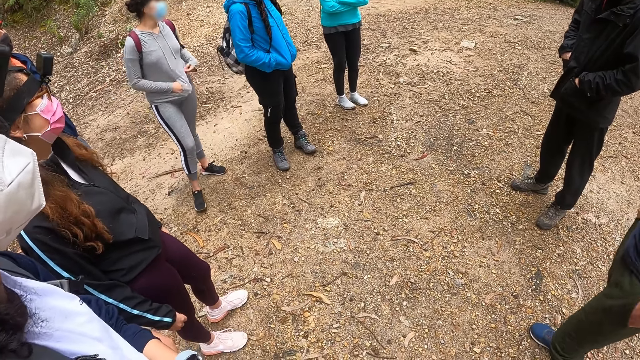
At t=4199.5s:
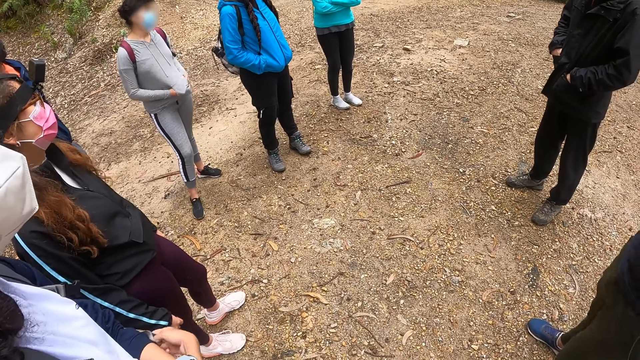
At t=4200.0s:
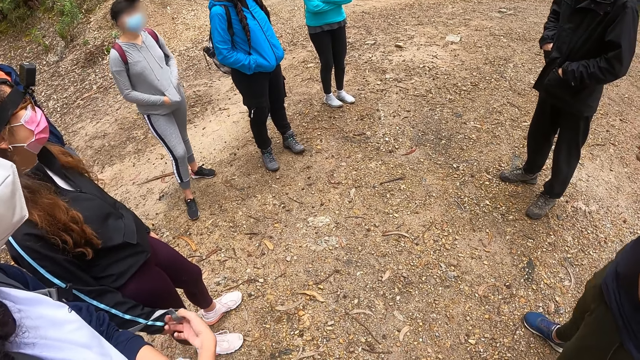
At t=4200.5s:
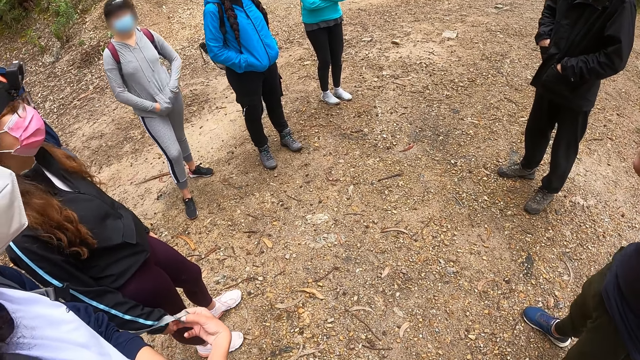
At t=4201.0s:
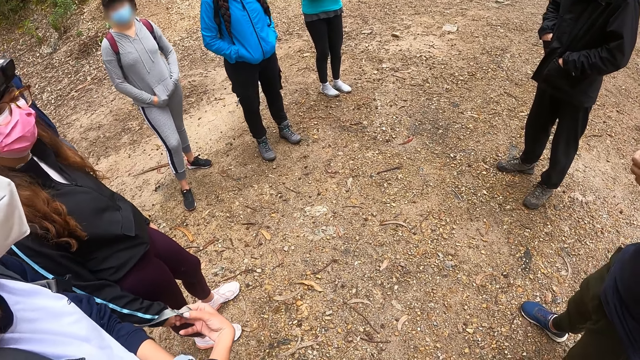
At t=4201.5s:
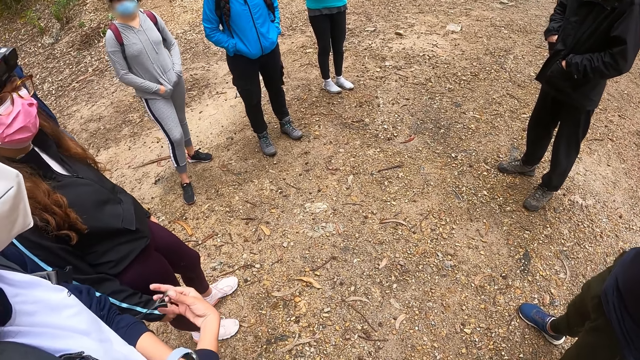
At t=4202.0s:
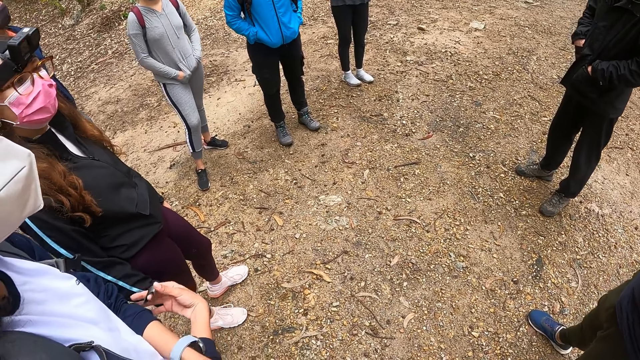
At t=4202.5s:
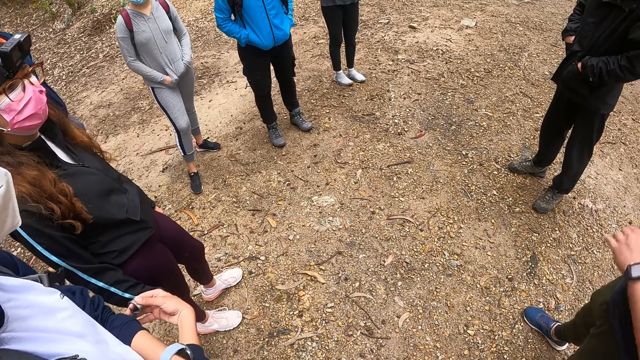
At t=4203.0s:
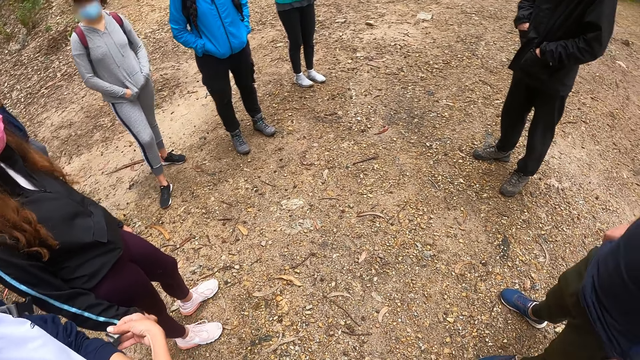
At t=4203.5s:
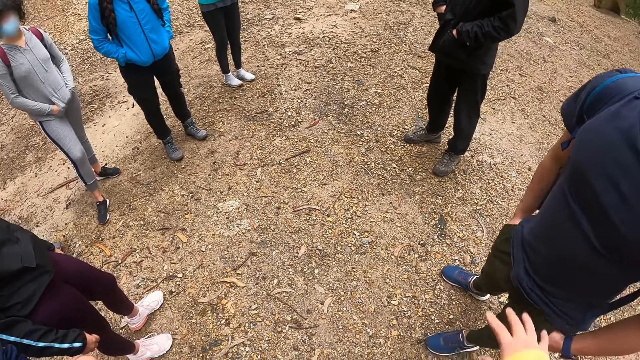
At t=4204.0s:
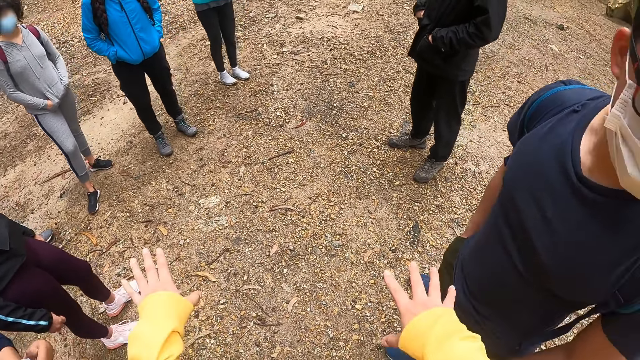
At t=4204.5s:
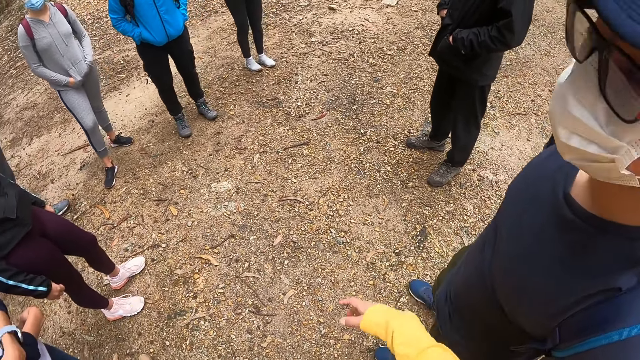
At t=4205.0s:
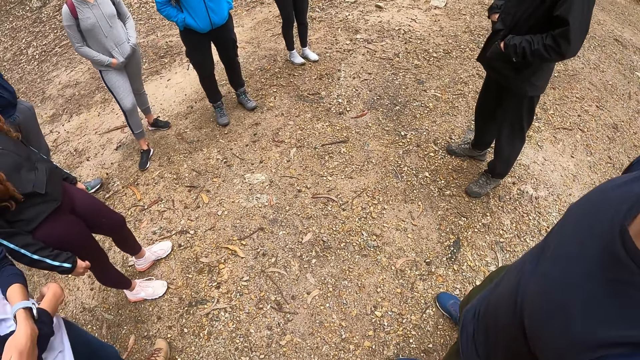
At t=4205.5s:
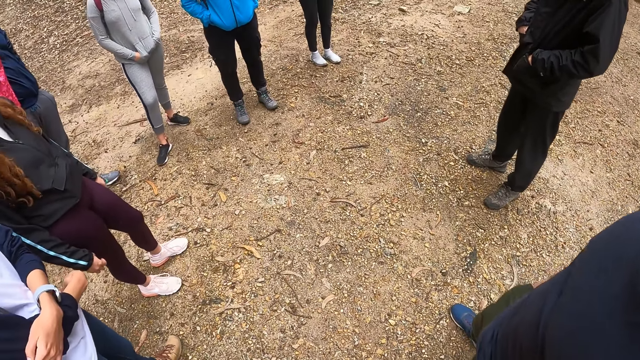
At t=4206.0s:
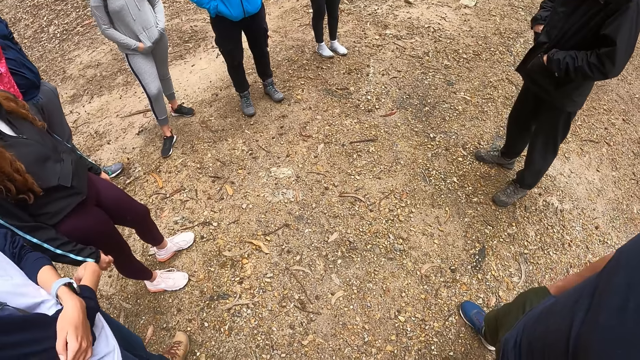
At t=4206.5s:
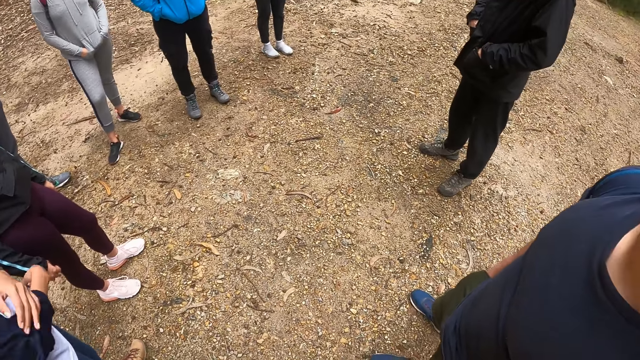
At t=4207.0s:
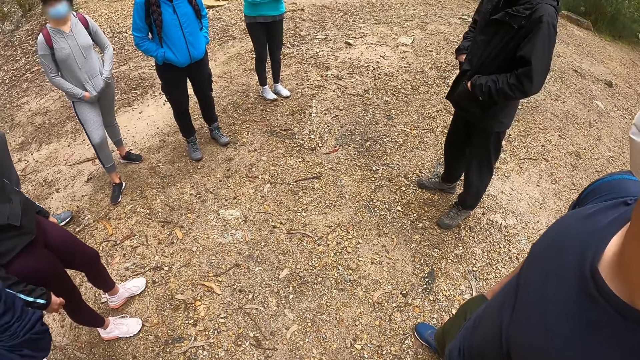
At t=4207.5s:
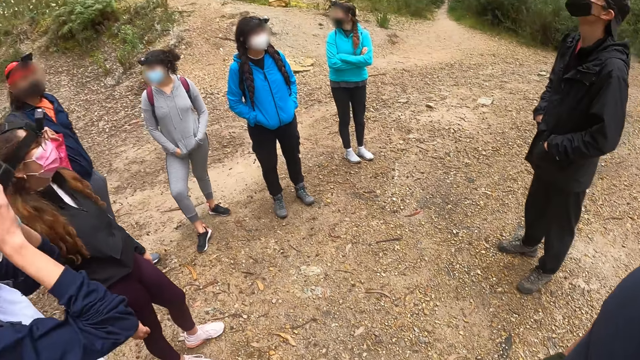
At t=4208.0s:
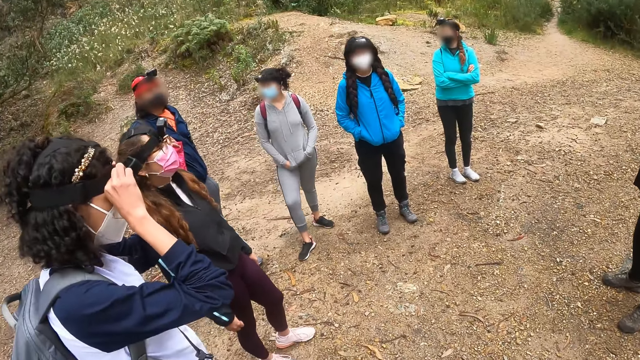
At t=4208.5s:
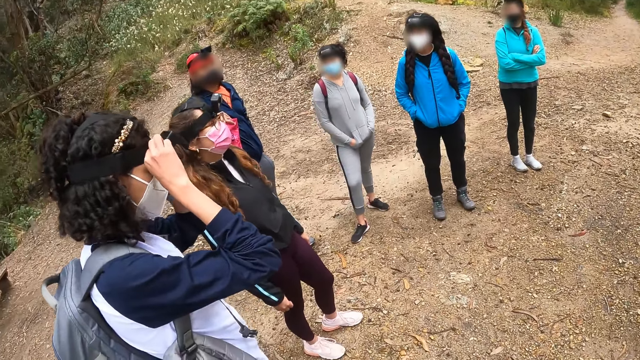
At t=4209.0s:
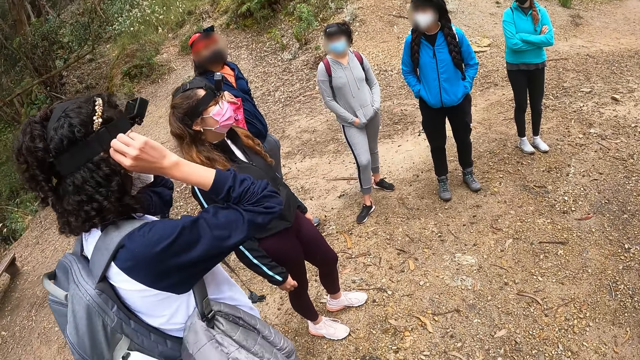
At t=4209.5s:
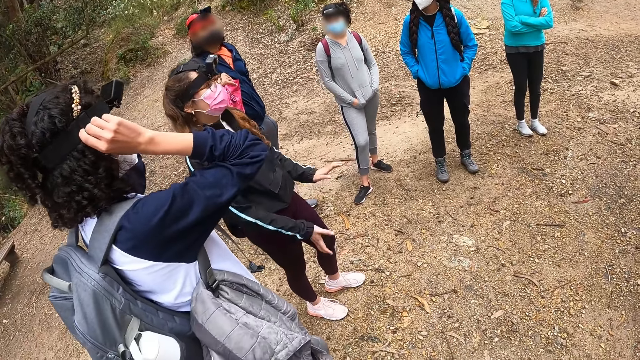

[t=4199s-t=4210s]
The camera wearer talks to the crowd.

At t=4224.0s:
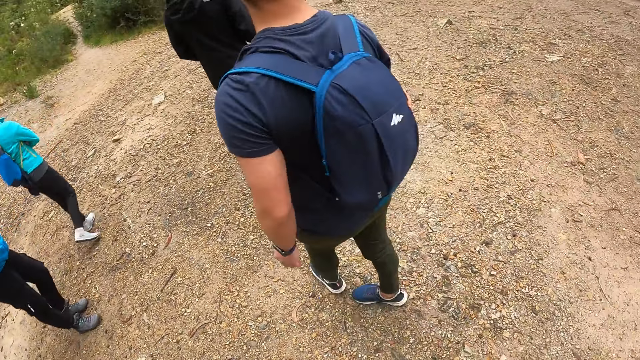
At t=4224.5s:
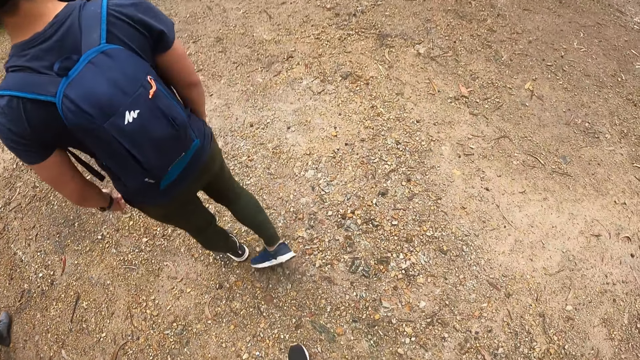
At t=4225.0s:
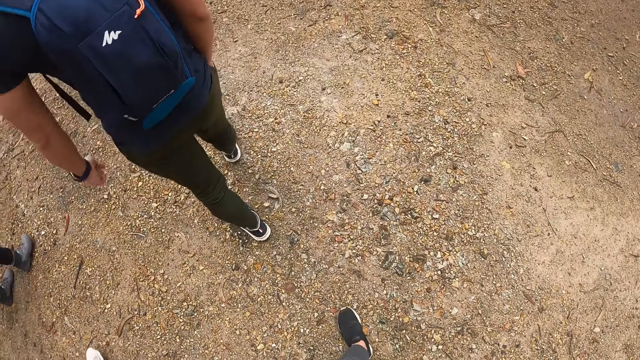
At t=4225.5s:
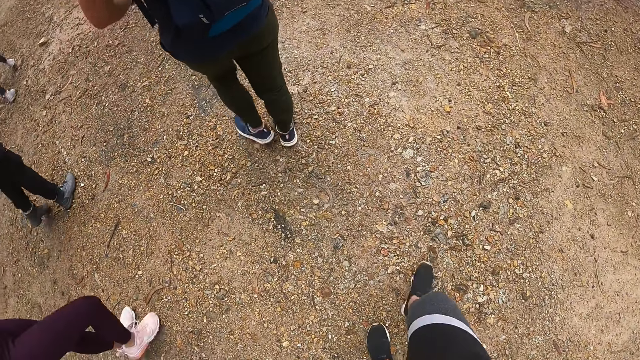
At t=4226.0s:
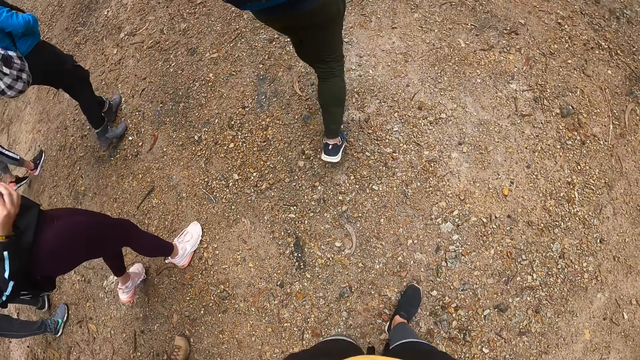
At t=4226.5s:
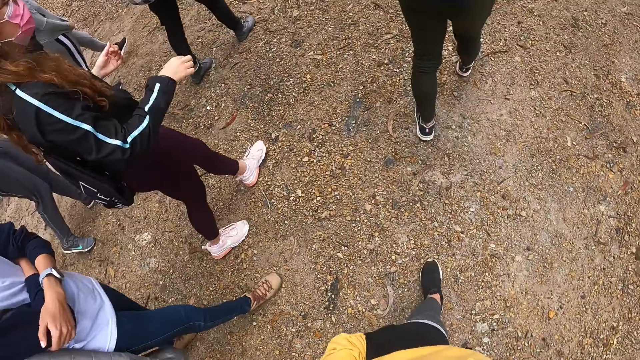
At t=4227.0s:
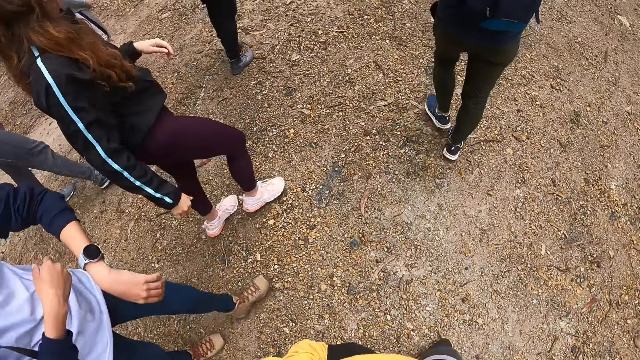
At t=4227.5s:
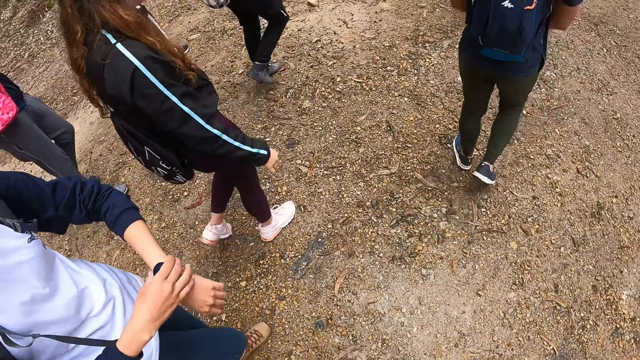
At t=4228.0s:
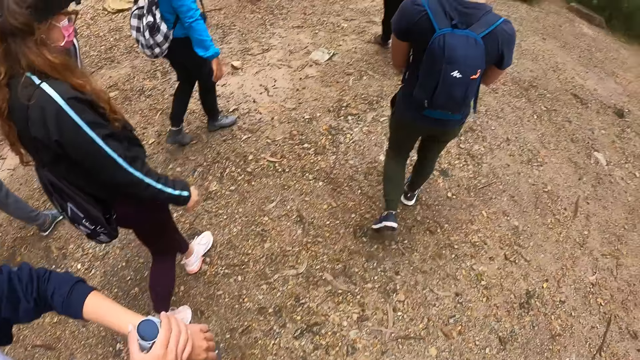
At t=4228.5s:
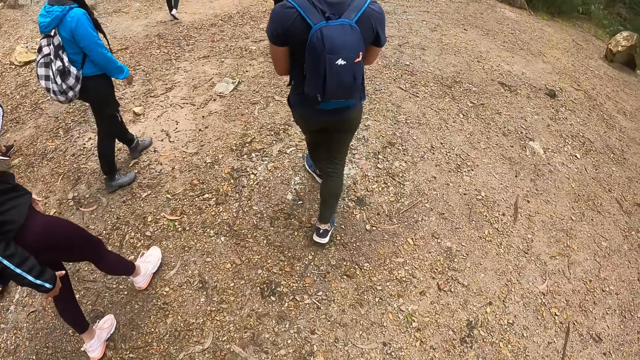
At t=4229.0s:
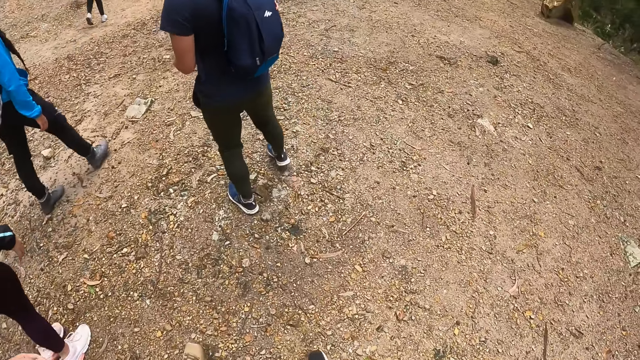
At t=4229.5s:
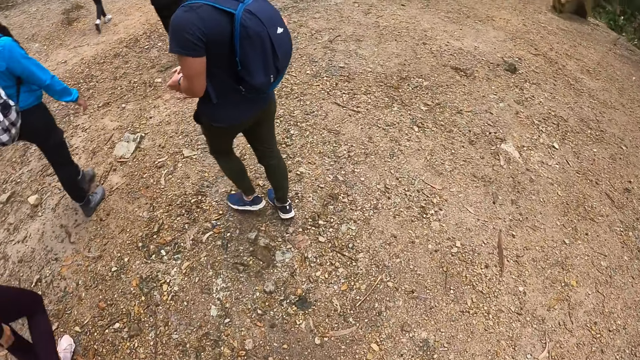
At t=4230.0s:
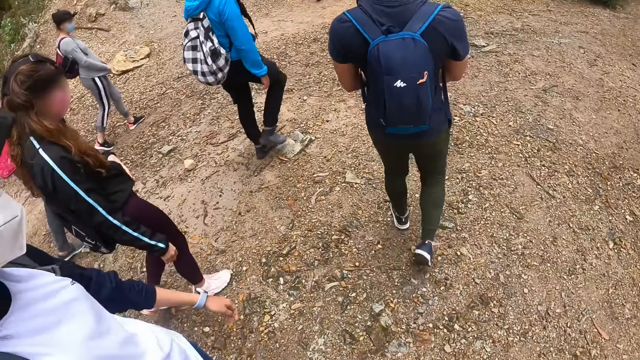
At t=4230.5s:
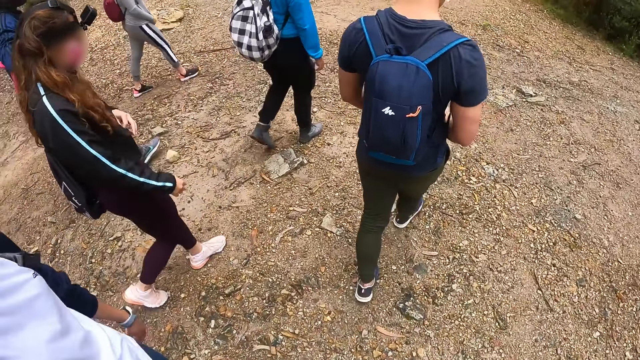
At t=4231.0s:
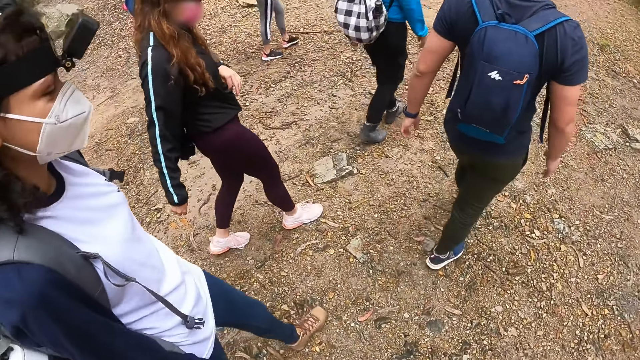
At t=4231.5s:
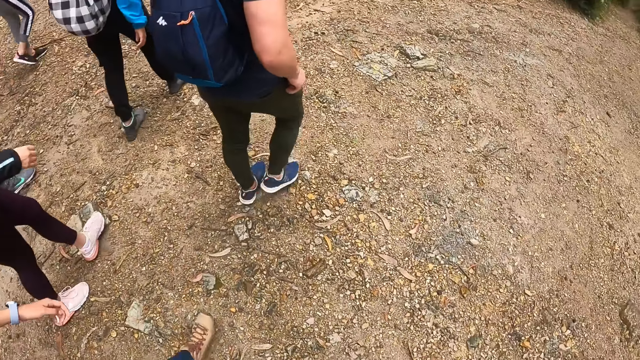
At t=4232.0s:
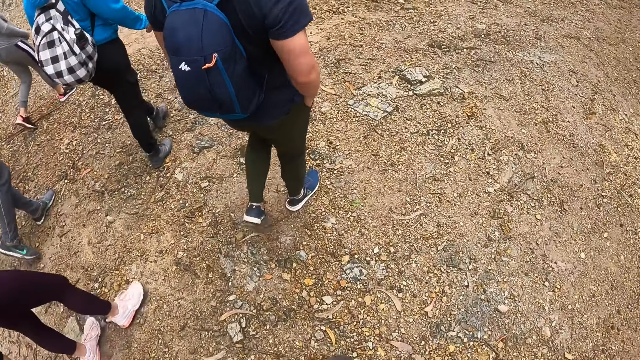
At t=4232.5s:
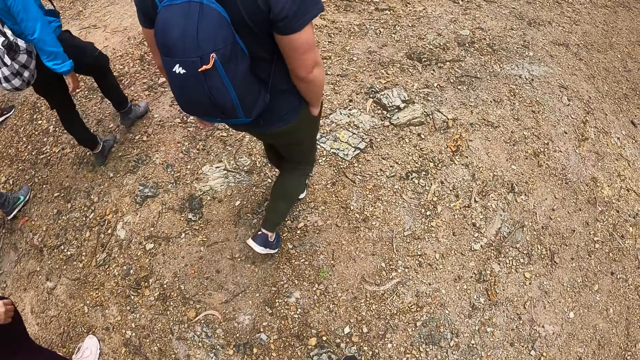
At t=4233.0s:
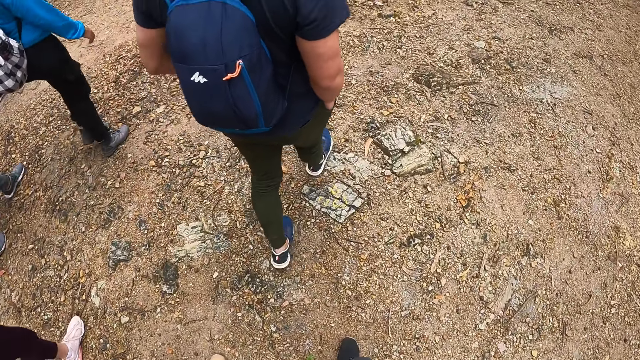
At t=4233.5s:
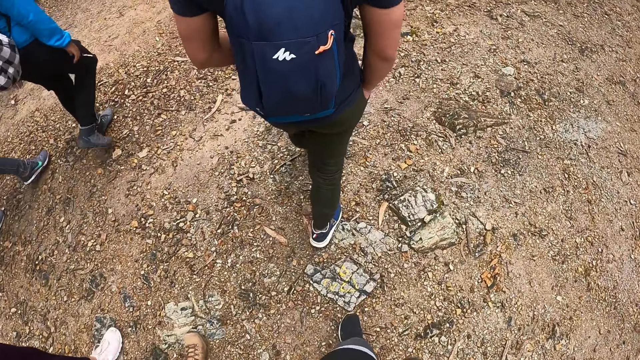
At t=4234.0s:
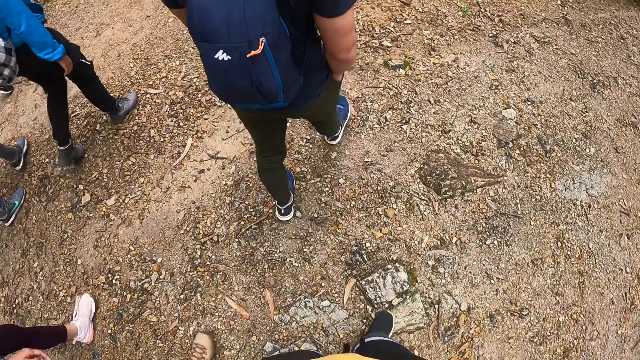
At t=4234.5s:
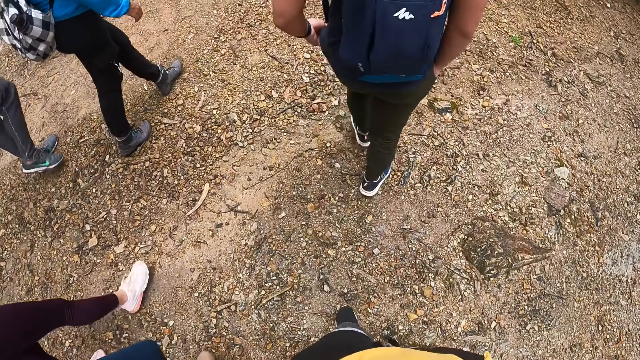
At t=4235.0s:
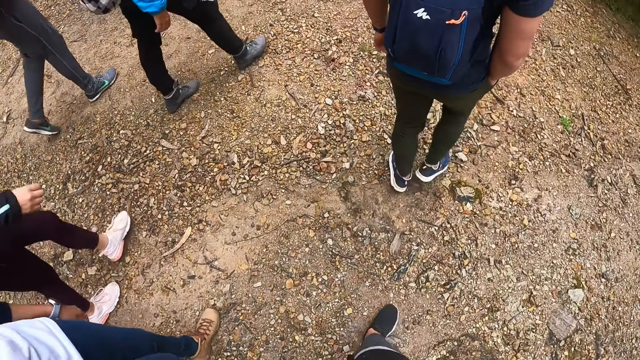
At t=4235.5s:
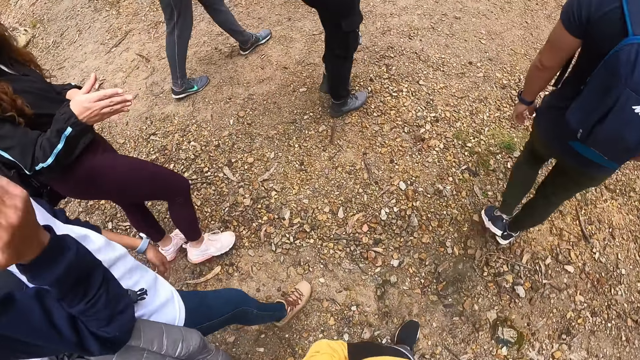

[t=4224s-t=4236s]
The camera wearer walks with the crowd.
